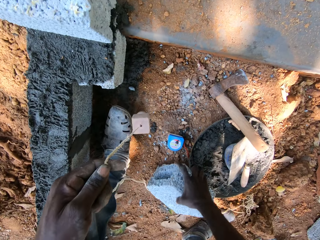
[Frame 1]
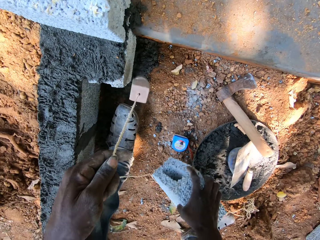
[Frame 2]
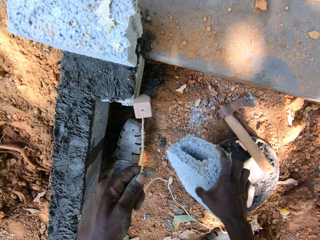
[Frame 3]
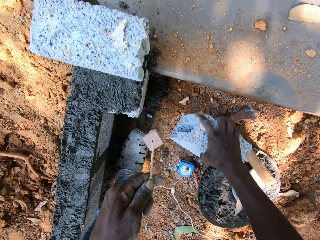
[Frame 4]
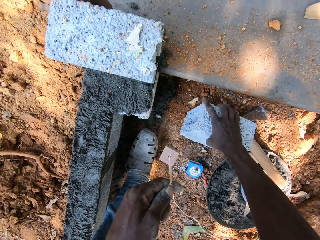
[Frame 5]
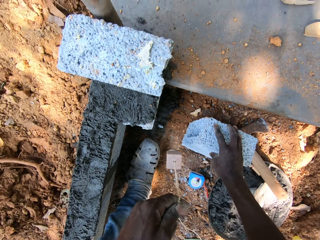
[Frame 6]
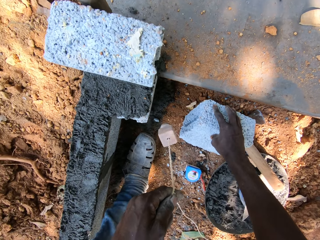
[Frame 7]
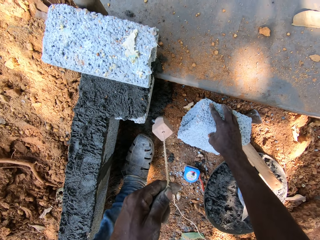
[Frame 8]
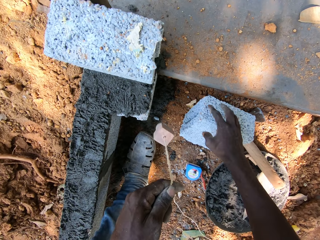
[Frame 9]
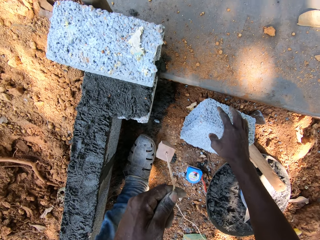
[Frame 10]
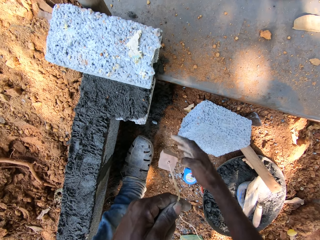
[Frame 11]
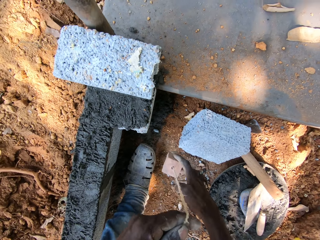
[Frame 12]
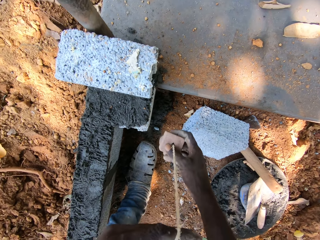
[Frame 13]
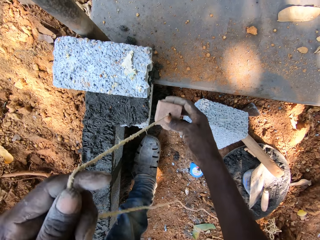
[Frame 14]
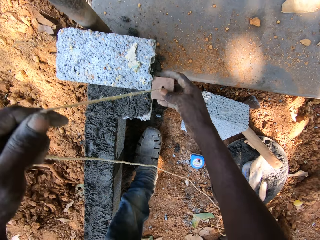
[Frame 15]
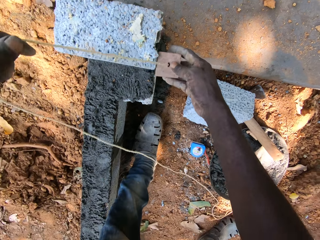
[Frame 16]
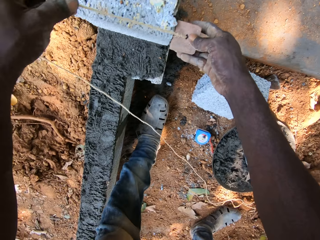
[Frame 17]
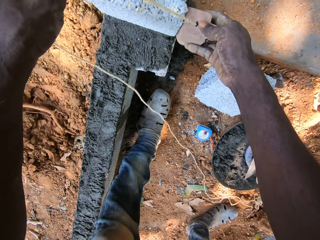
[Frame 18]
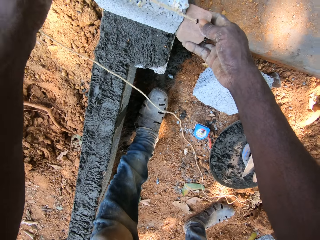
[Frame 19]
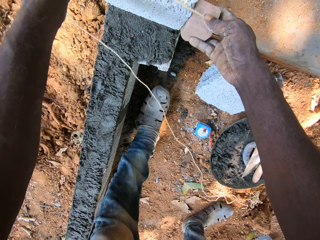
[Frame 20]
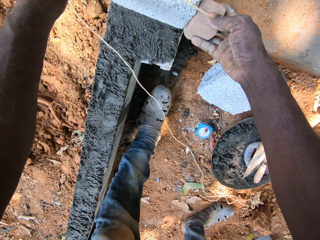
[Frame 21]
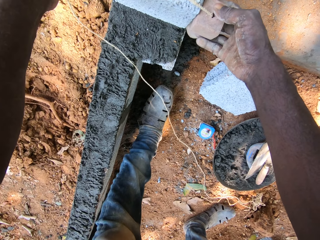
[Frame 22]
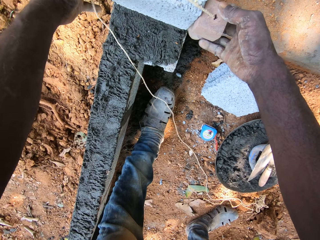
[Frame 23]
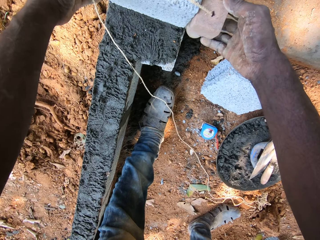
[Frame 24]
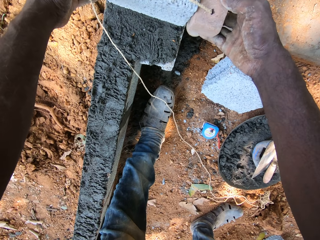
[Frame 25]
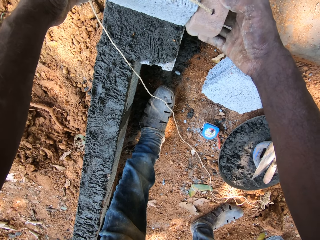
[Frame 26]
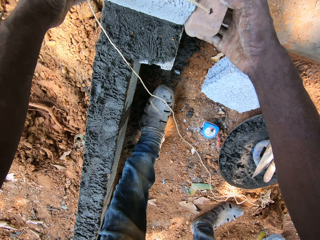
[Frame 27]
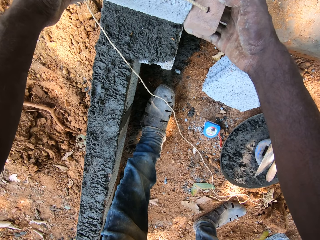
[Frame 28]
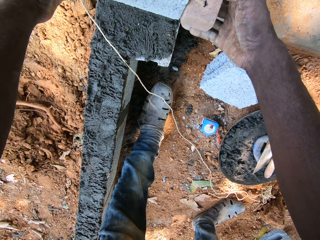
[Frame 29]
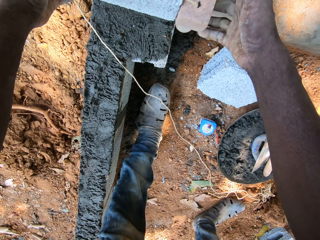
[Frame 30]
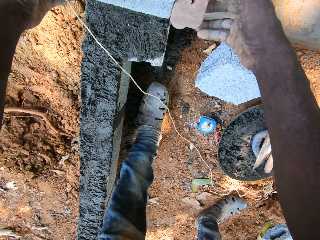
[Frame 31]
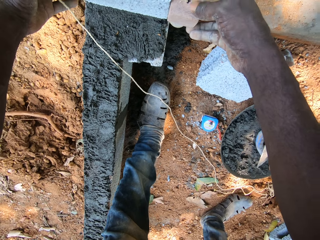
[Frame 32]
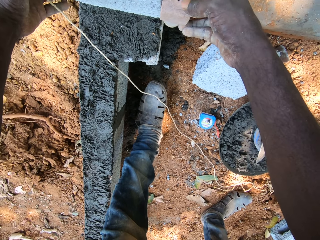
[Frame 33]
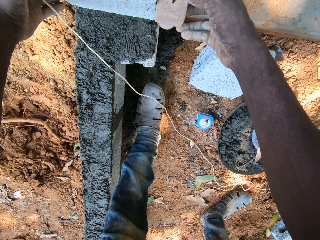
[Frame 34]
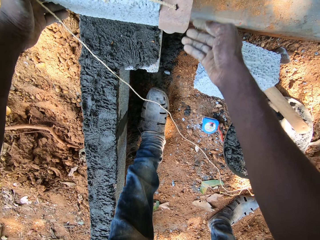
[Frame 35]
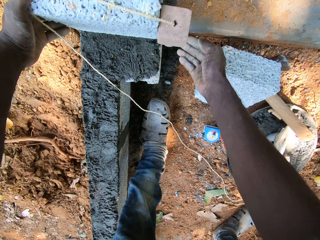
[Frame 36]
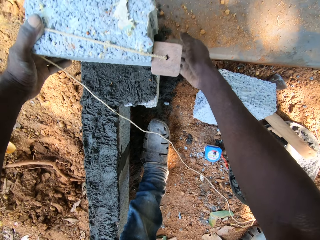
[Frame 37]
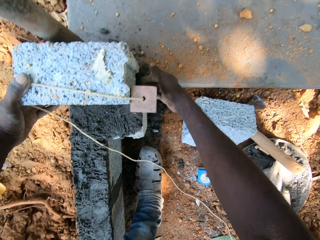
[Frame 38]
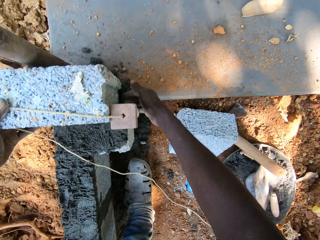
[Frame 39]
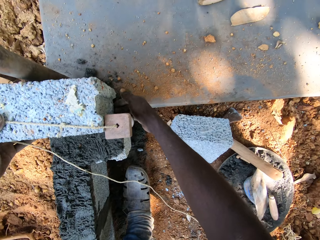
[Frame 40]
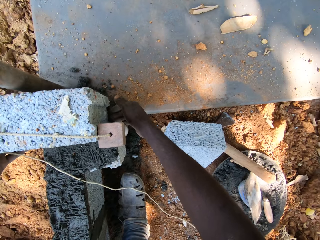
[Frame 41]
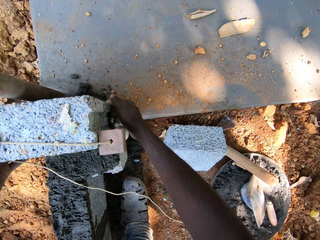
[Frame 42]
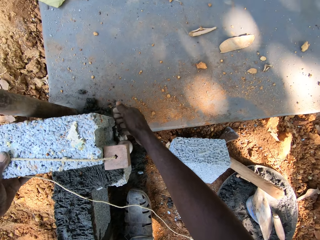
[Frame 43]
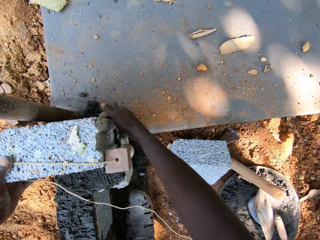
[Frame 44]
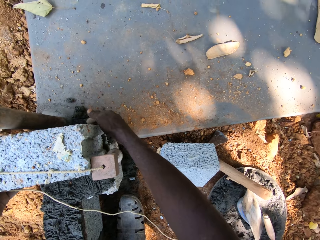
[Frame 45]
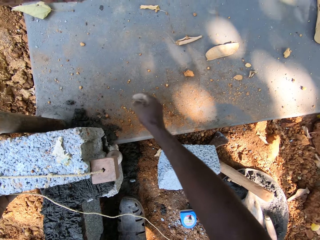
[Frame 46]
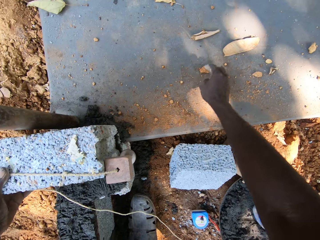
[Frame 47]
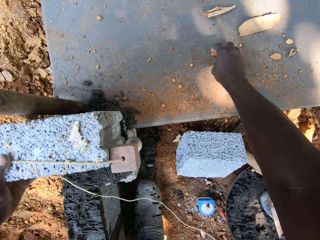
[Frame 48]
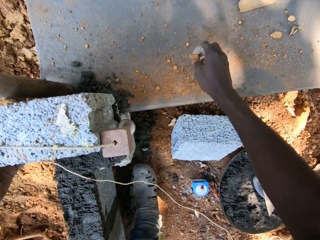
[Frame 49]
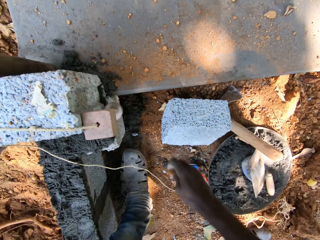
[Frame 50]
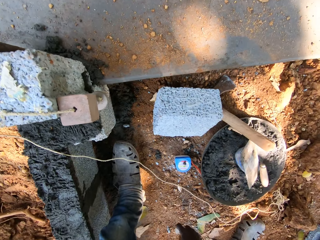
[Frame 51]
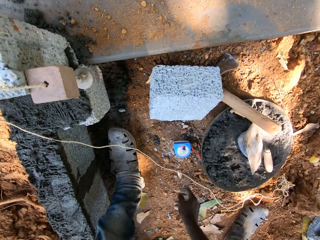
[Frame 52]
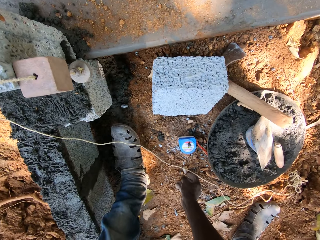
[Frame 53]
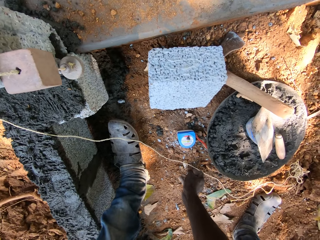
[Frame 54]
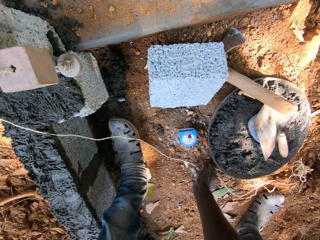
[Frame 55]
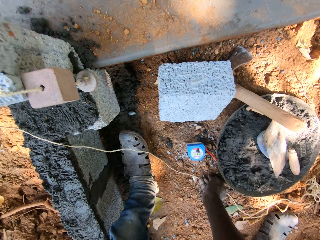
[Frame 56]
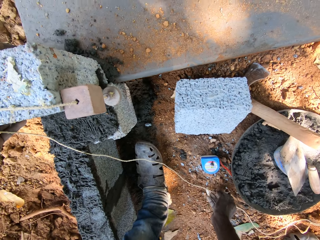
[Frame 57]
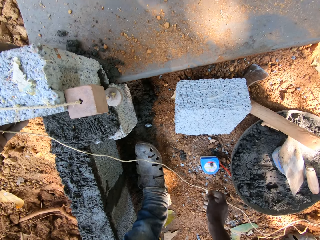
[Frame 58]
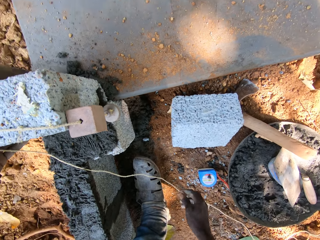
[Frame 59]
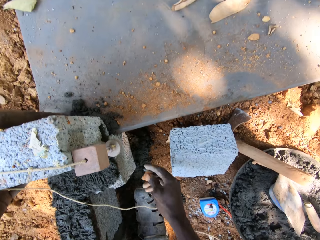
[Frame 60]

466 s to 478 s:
The camera wearer picks up the block from the ground with his right hand. He drops the block on the ground with his right hand. He holds the plumb line with both hands. He places the plumb line by the block on the wall with both hands. He picks up a stone from the ground with his right hand.

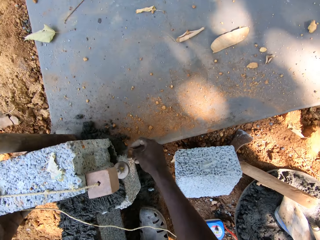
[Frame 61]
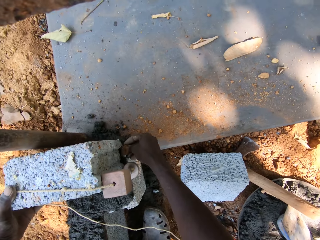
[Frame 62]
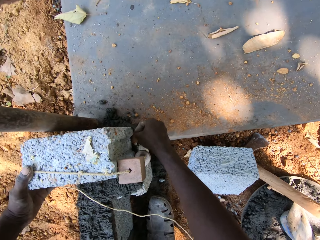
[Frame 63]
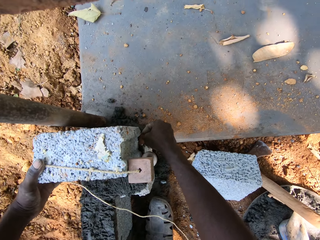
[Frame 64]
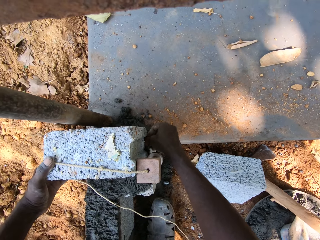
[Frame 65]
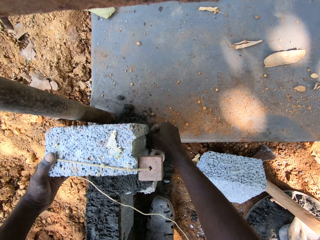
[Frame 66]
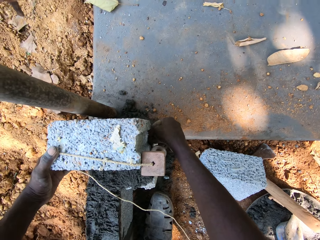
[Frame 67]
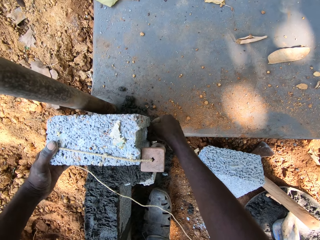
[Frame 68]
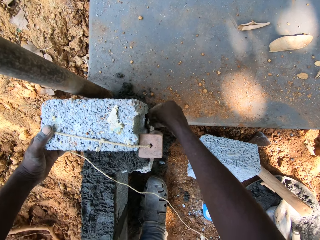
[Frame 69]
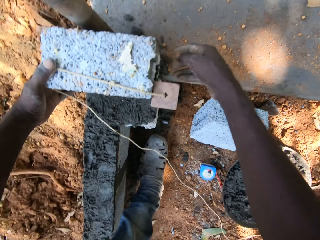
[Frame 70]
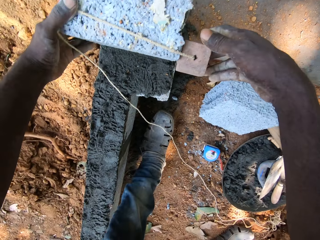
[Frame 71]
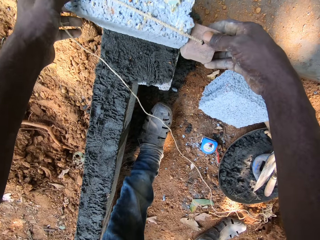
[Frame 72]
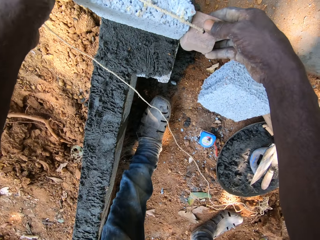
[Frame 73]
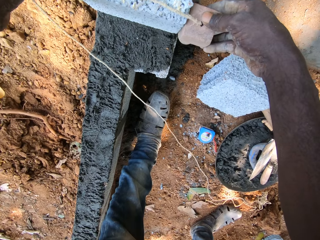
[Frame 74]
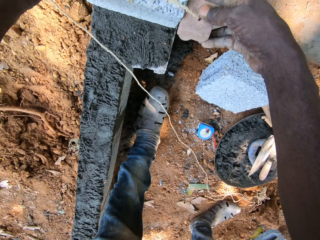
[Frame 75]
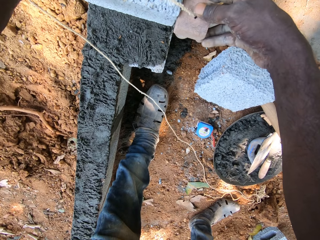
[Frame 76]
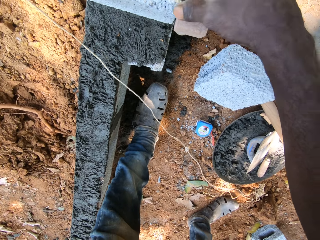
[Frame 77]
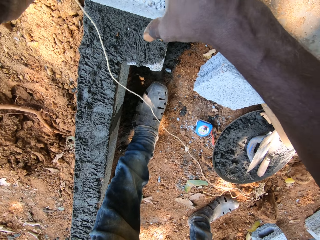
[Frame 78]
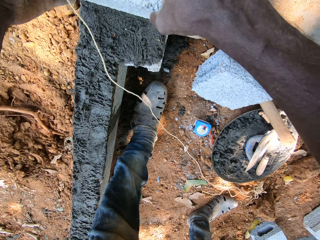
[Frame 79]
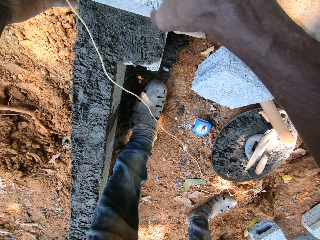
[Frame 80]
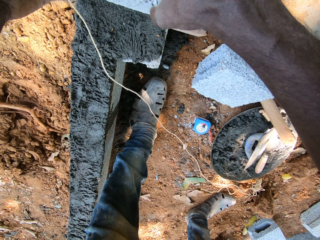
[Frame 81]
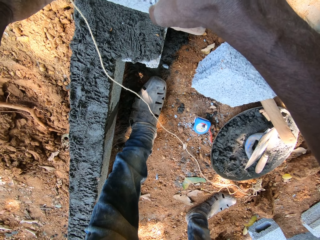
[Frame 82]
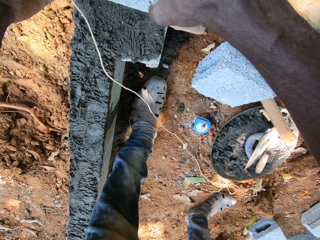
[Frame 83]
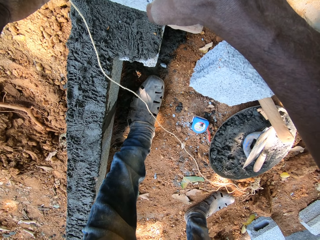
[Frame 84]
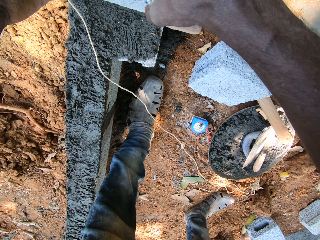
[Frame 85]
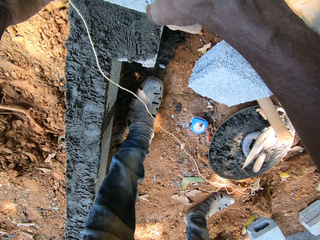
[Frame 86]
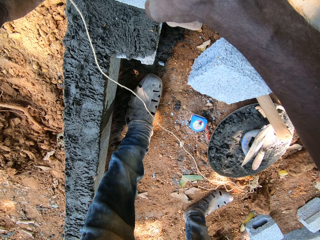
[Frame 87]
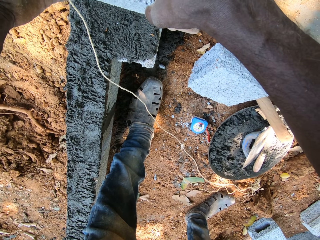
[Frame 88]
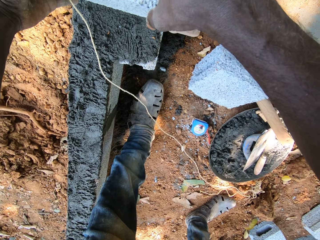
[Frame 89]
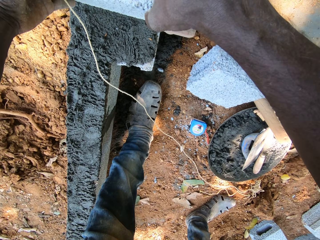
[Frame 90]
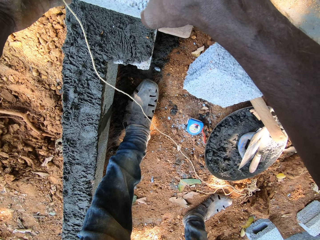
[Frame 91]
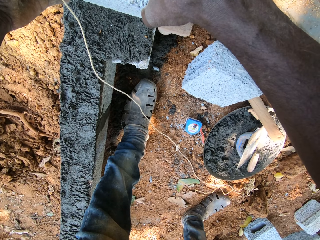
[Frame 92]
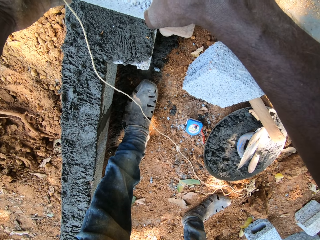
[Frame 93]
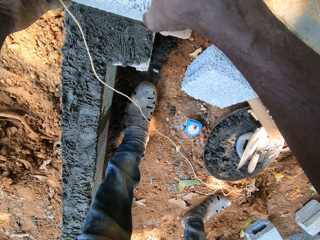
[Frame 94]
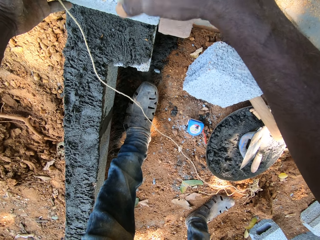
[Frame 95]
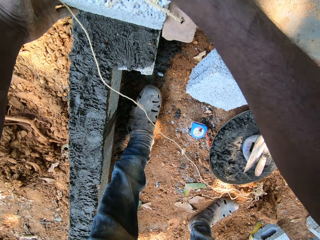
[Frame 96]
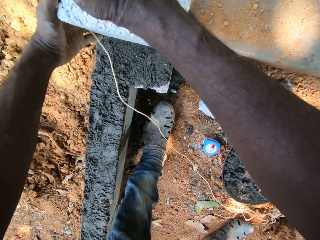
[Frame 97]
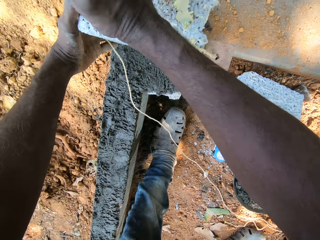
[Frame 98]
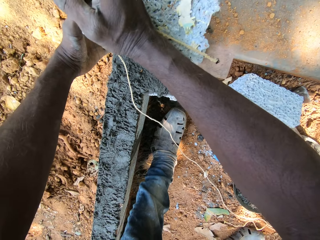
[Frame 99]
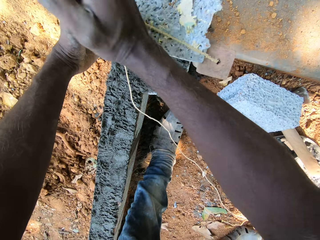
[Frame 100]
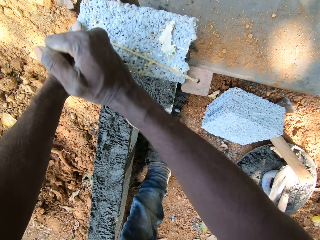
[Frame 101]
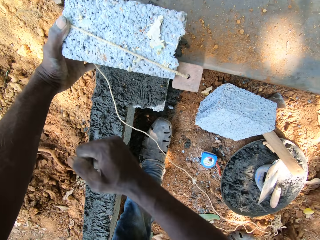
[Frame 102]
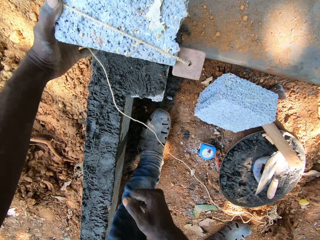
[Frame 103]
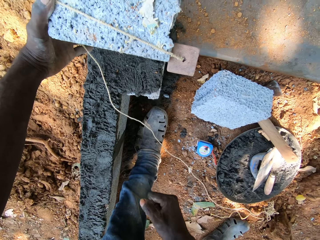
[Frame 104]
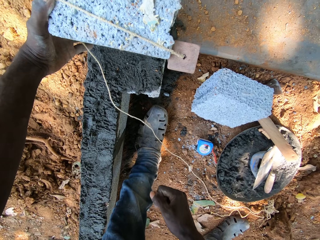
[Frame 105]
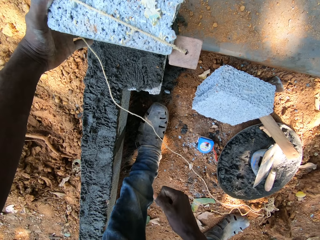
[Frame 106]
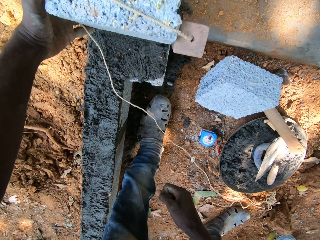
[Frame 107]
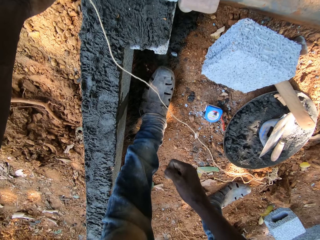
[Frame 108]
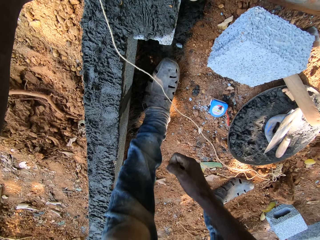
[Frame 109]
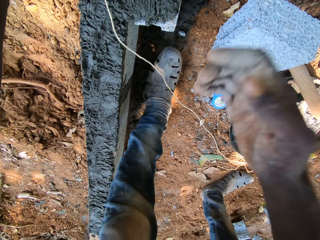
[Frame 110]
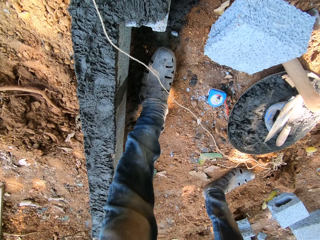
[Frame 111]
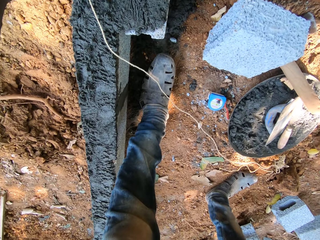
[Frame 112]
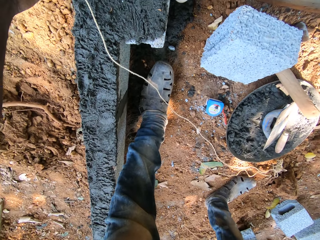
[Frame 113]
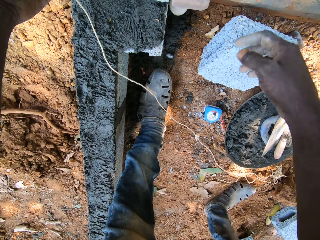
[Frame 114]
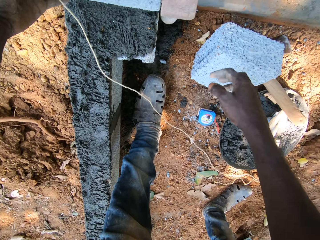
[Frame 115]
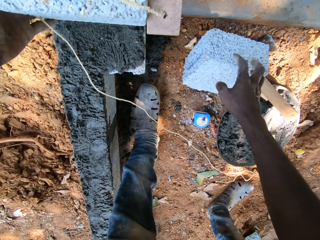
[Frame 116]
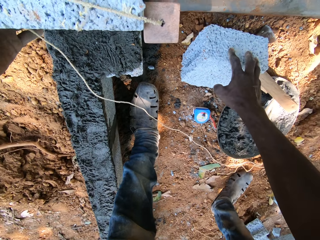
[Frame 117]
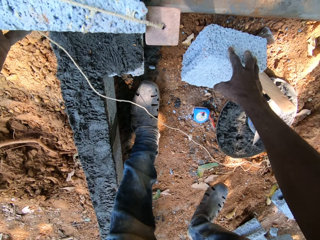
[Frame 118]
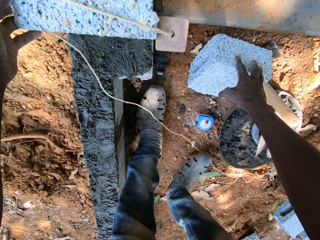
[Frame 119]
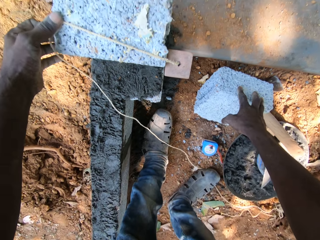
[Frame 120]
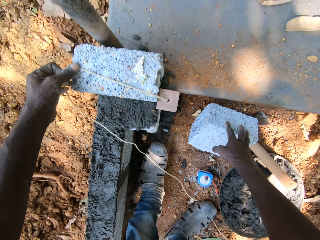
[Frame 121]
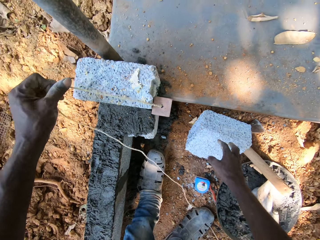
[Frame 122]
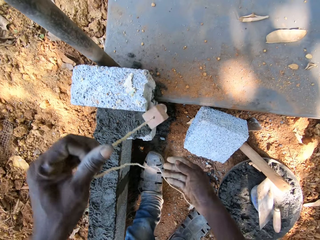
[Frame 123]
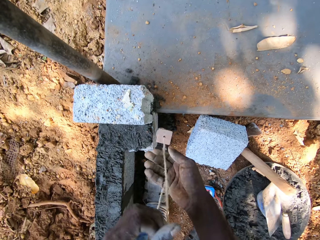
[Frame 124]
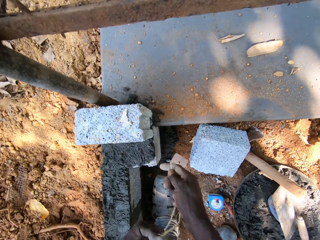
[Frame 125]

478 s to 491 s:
The camera wearer puts the stone under the block on the wall with his right hand. He holds the plumb line with both hands. He moves the block on the wall with both hands. He hits the block on the wall with his right hand. He touches a block on the ground with his right hand.
